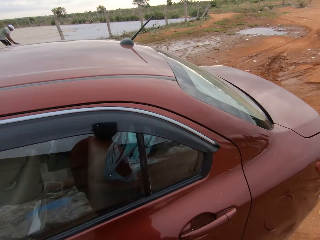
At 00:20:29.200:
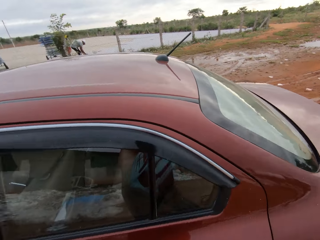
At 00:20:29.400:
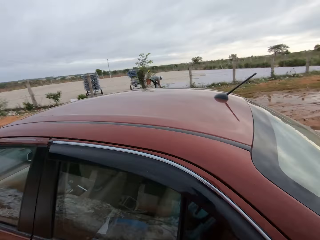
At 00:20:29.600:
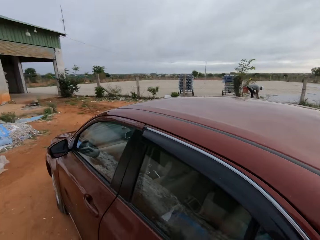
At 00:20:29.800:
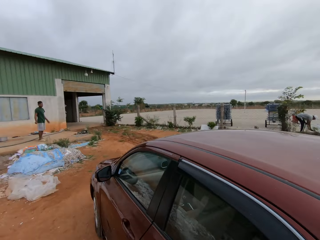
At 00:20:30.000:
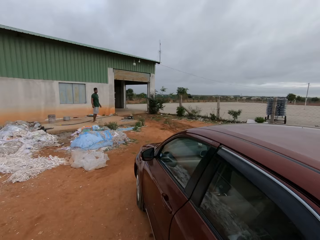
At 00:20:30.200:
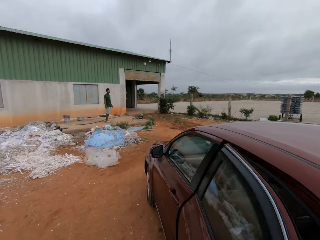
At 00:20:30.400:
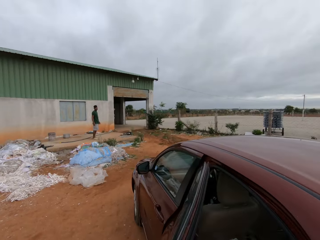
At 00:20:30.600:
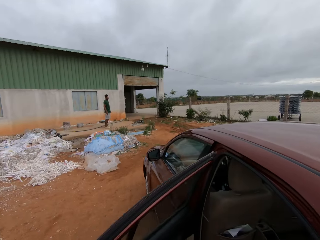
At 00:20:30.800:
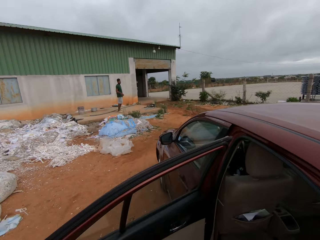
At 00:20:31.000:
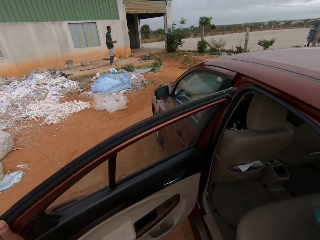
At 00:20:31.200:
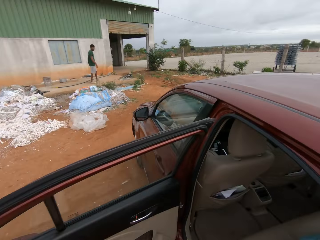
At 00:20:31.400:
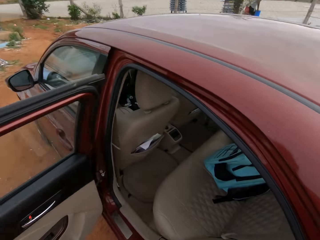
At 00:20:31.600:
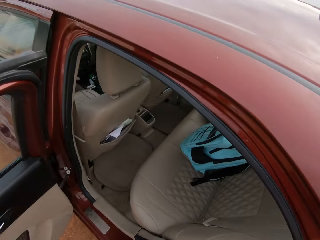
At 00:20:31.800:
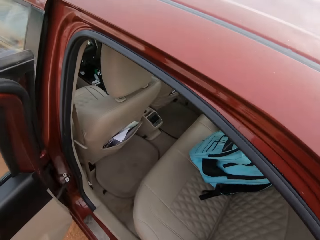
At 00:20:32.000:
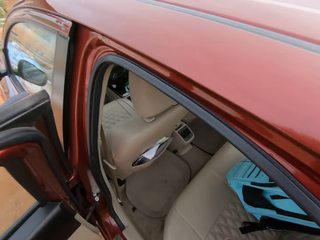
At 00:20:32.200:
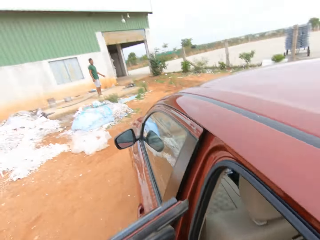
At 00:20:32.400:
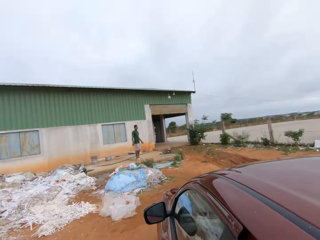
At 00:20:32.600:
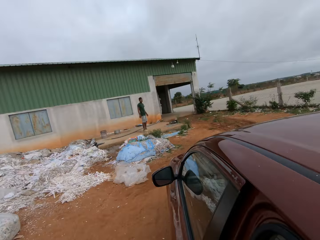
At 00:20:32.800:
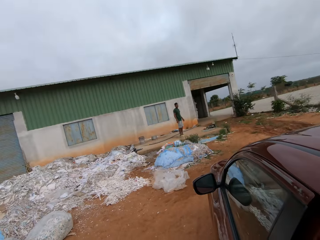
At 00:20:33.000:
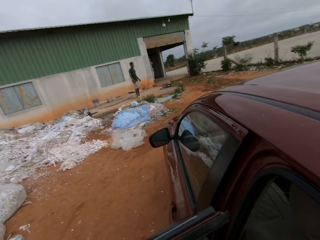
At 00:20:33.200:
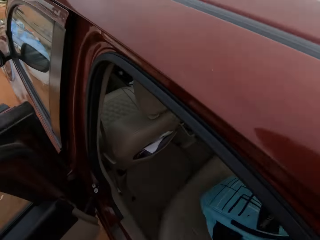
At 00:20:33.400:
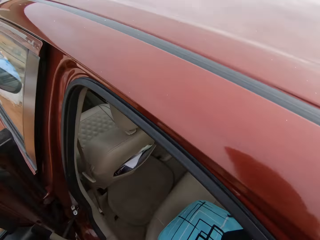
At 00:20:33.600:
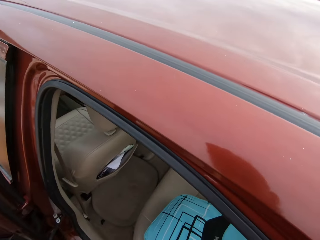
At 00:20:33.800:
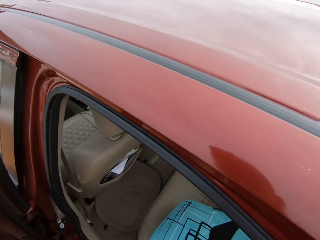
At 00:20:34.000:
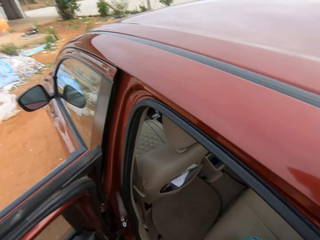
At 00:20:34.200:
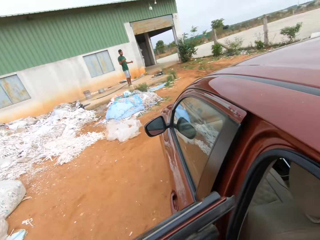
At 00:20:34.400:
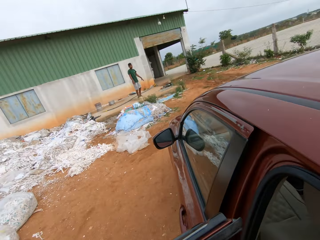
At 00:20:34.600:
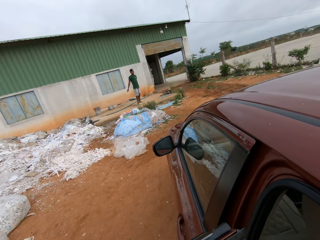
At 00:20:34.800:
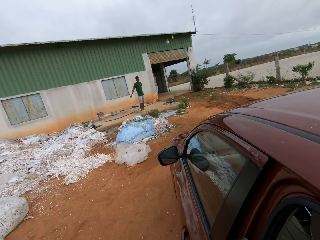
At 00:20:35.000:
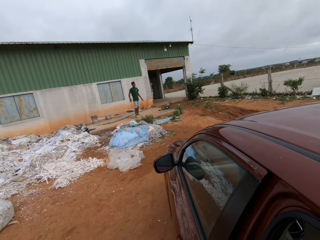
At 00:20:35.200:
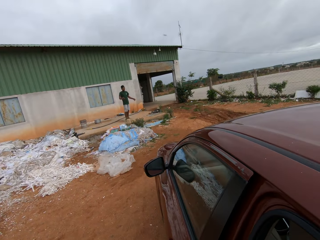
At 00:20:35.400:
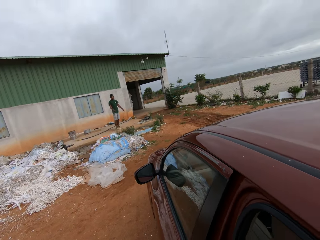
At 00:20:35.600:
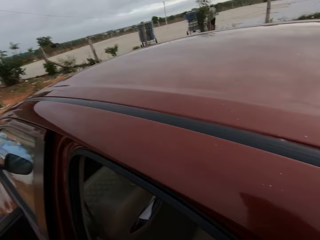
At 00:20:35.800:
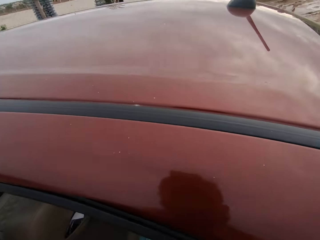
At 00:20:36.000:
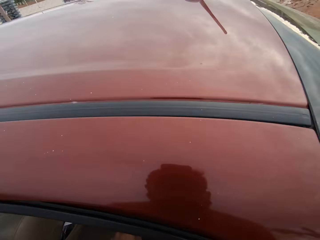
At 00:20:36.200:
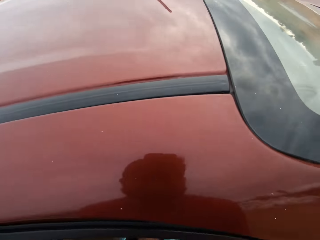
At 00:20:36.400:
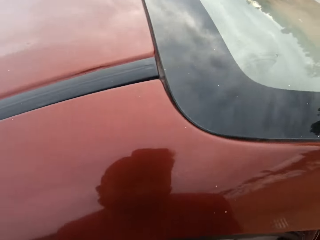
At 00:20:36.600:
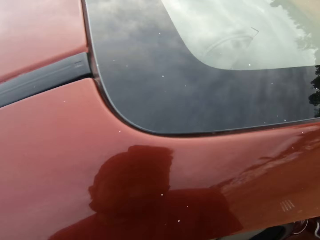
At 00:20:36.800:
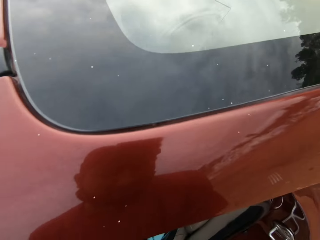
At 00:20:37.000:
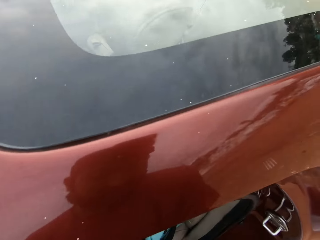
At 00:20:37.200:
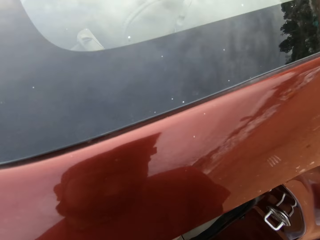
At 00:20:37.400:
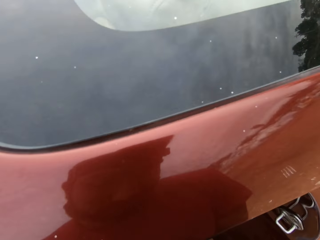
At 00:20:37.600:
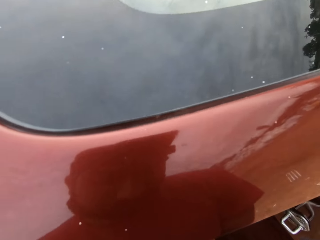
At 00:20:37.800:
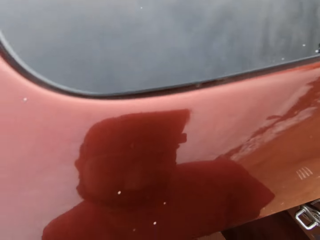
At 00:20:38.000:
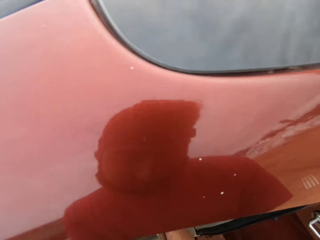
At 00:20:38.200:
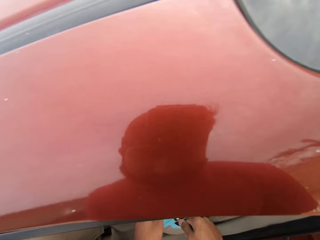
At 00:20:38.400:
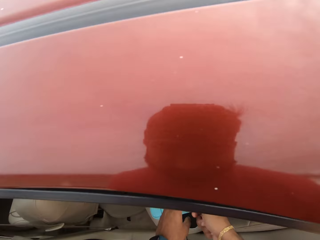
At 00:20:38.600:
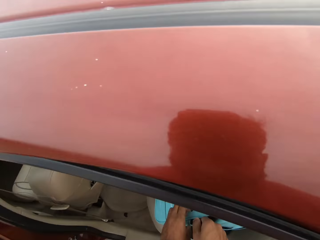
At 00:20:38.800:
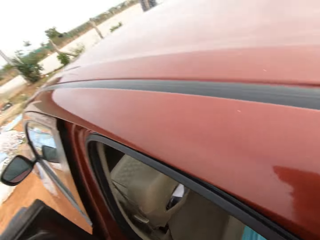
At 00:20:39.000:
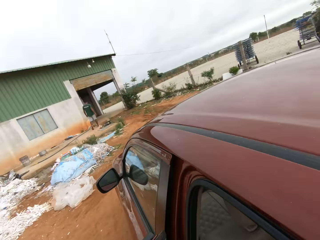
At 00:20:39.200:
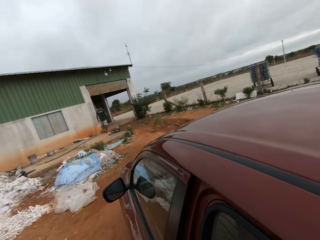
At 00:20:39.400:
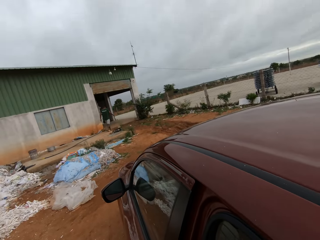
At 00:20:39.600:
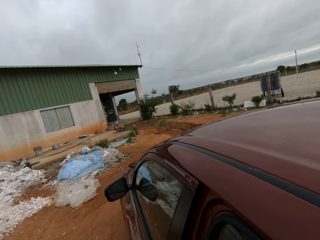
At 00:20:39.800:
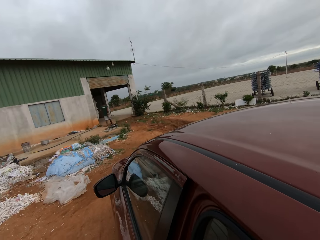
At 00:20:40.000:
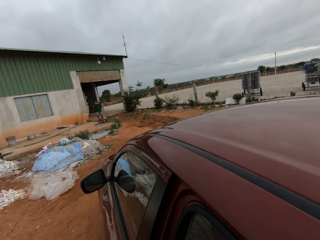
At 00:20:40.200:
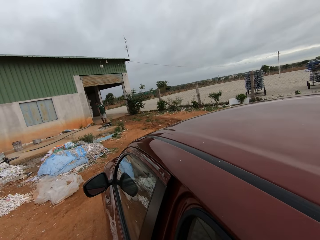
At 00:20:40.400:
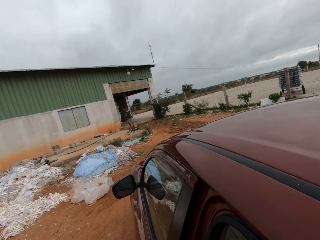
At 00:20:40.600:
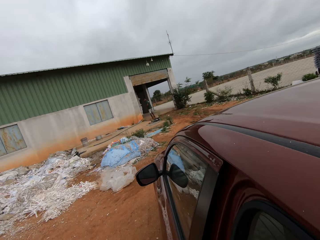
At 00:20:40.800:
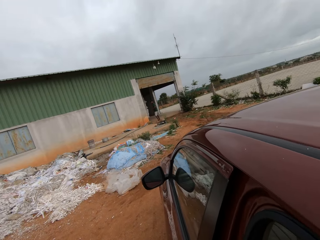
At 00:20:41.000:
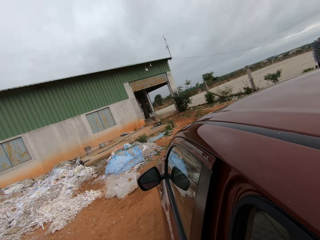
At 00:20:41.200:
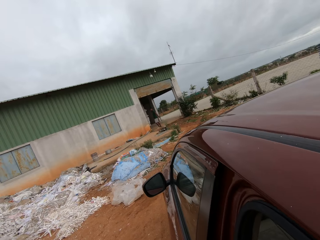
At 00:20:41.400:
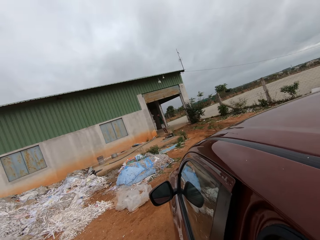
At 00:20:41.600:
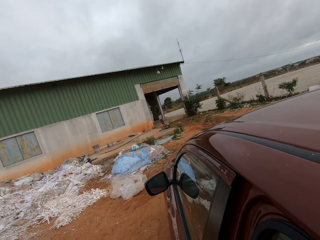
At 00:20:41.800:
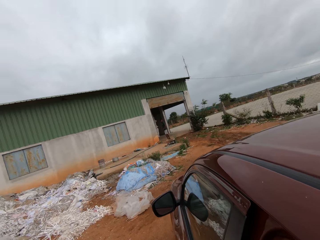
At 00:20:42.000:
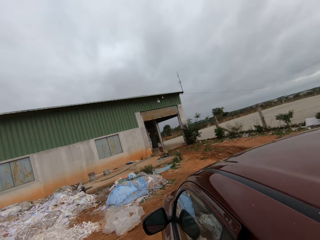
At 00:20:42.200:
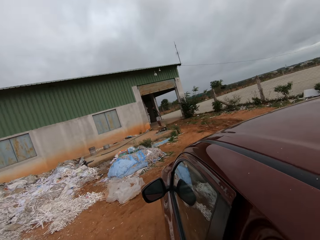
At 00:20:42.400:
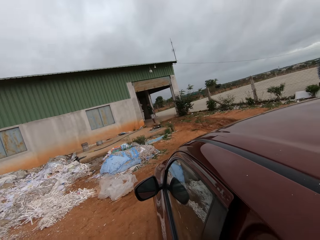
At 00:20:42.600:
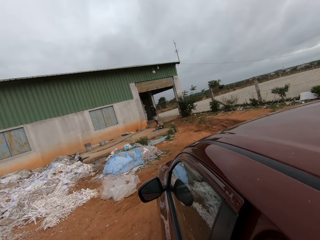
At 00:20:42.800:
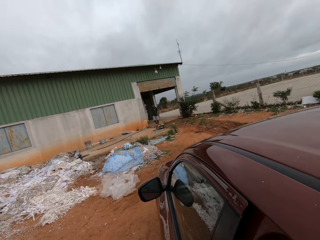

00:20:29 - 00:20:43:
The camera wearer opens a car back door with his left hand. He converses with the man. He picks a blue bag on the car seat with his right hand. He pulls a bag pack. The man interacts with the camera wearer. The camera wearer searches the bag with both hands.

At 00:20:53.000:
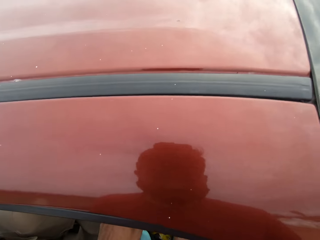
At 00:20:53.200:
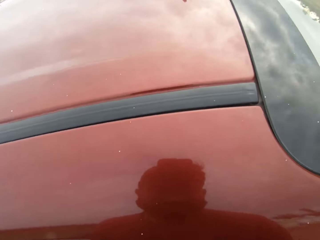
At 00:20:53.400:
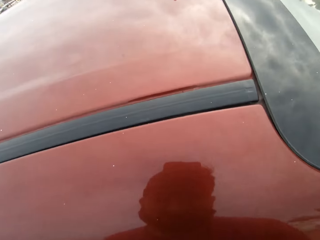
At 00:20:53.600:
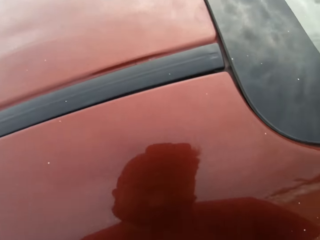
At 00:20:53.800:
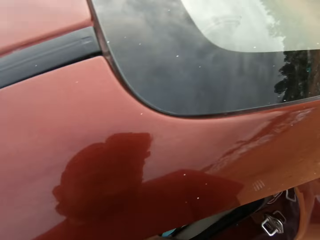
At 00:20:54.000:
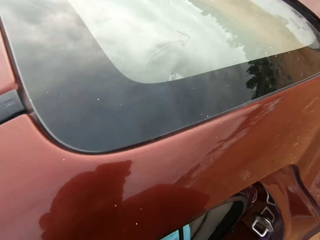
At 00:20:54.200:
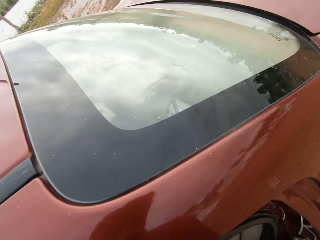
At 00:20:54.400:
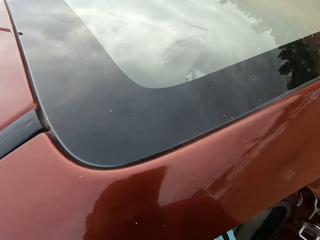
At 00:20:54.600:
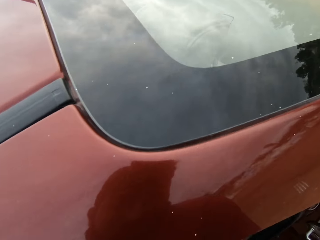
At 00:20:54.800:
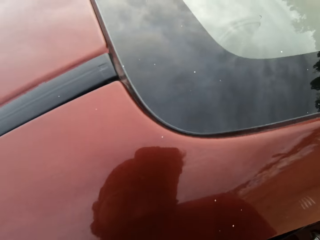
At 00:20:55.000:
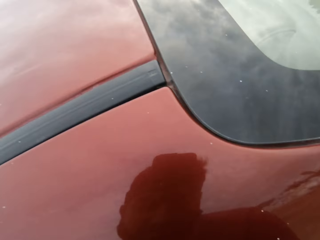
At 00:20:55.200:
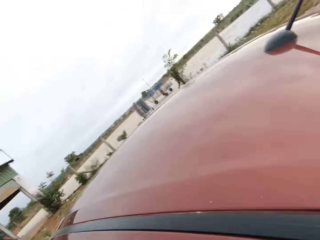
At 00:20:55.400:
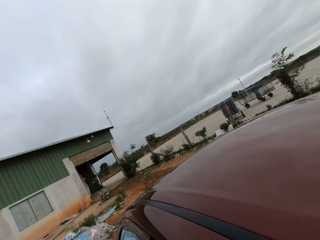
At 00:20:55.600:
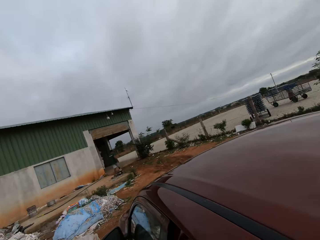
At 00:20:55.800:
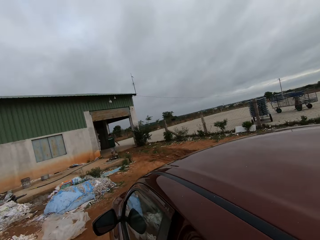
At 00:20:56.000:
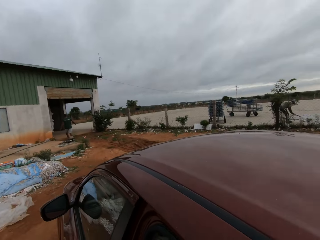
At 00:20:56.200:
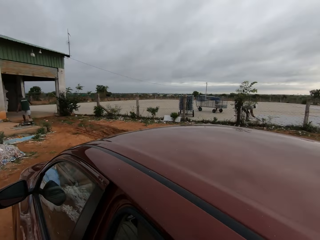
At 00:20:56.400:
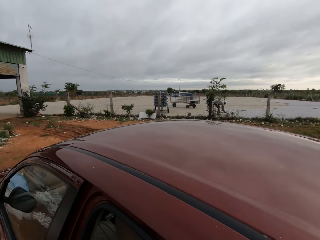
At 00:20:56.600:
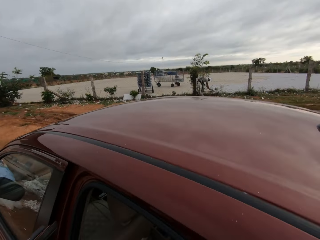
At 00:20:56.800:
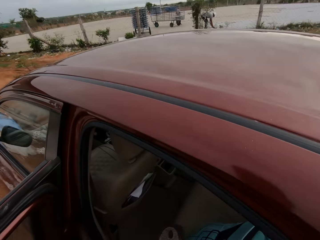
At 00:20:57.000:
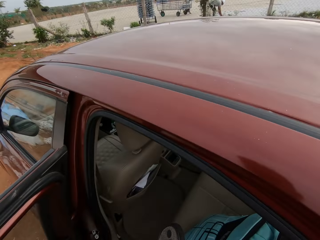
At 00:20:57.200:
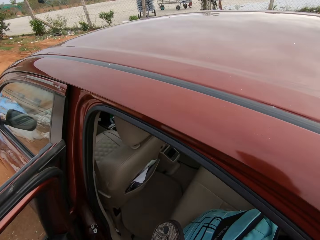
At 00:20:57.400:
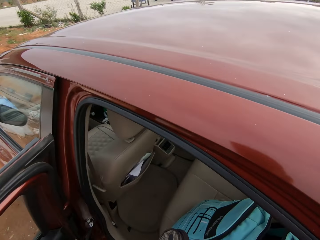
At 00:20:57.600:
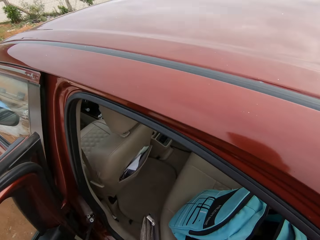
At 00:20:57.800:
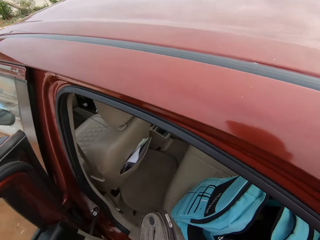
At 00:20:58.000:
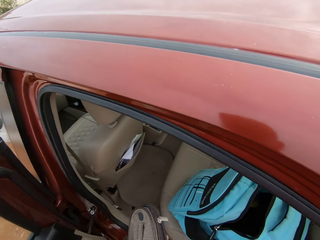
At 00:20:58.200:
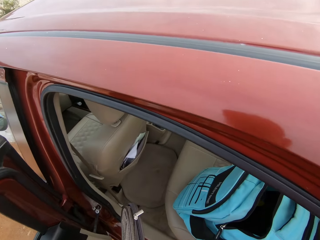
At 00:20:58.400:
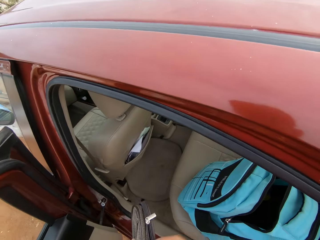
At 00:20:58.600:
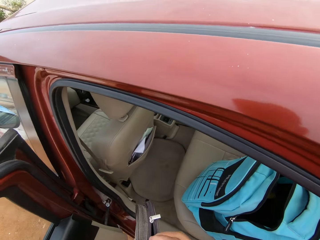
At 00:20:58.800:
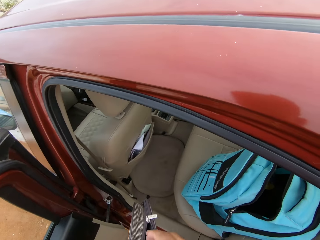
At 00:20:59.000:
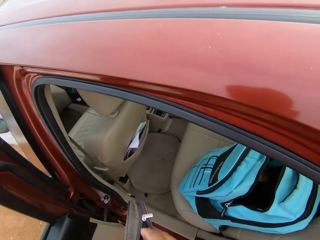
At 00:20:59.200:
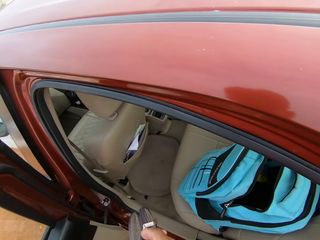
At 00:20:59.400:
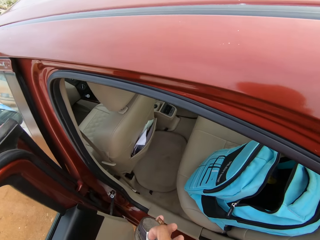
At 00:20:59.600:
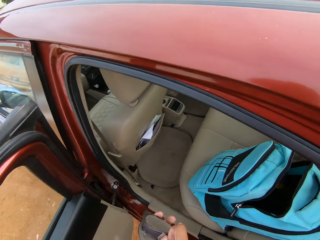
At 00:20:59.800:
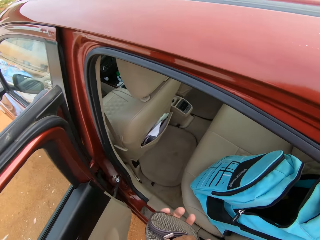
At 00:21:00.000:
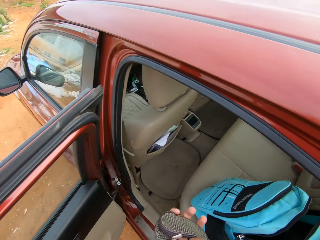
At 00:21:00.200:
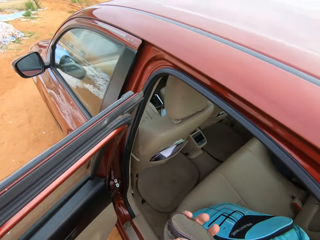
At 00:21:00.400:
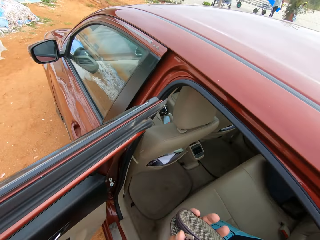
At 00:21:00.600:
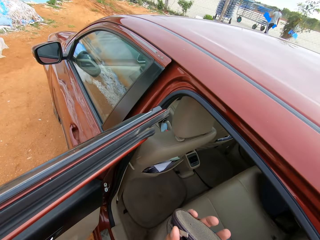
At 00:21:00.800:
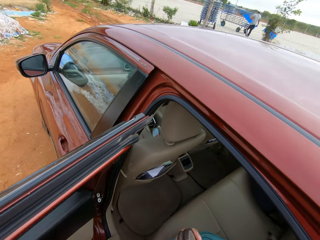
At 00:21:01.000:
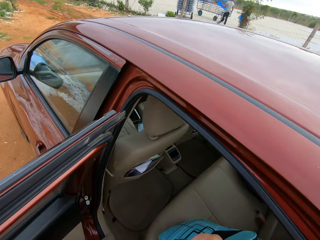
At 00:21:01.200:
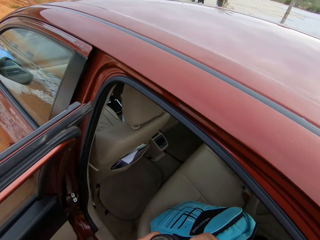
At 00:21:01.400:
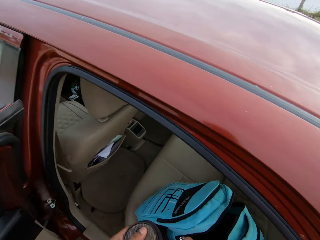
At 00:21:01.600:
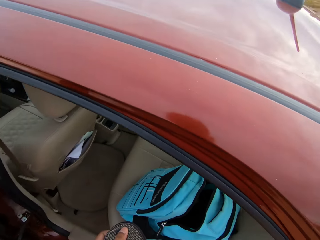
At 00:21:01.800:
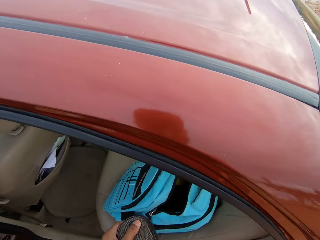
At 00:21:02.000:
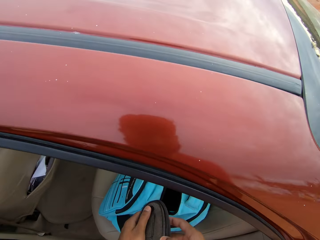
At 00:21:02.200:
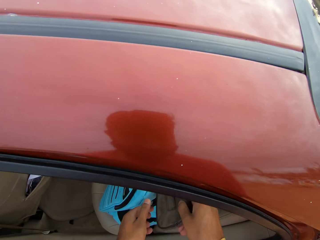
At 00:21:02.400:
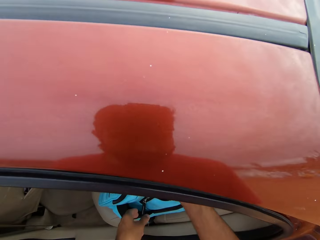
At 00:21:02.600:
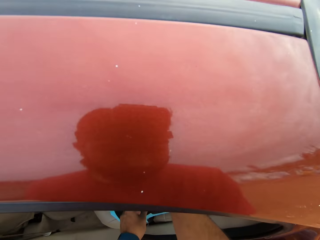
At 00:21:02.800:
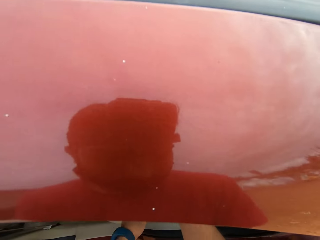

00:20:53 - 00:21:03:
The camera wearer opens the bag pack. He opens a purse in his left hand with his right hand. He holds the purse. He dips his right hand into the purse in his left hand. He closes the purse in his left hand with his right hand. He checks inside the purse. He holds the blue bag on the car seat with his left hand.
